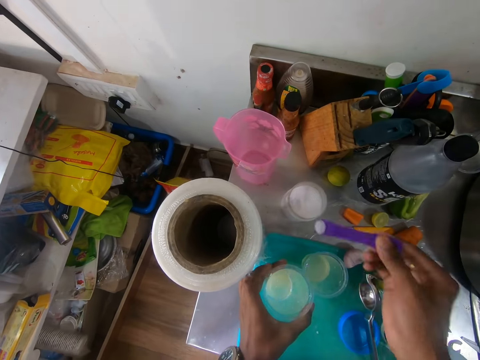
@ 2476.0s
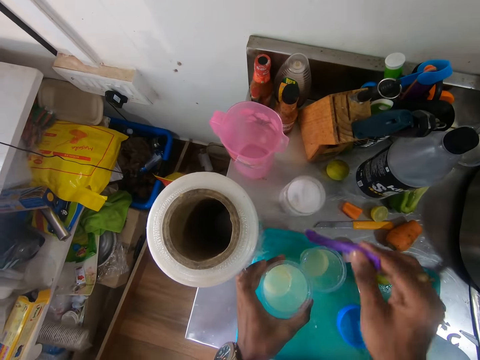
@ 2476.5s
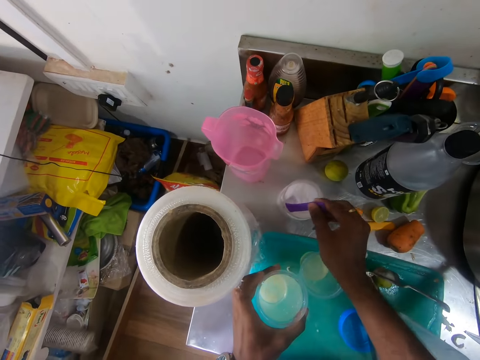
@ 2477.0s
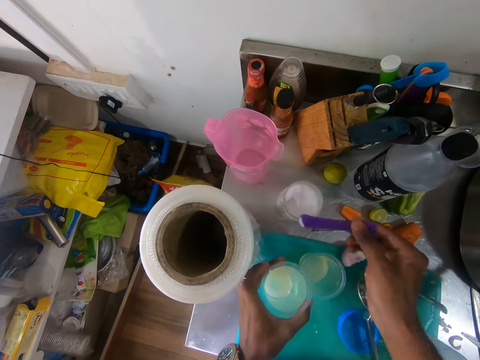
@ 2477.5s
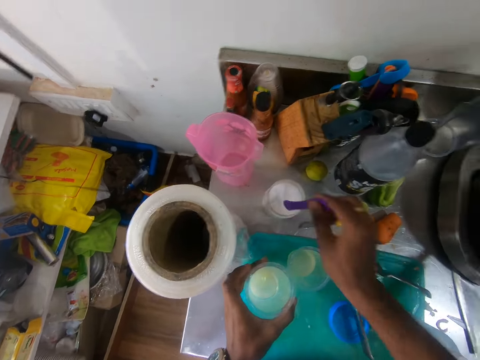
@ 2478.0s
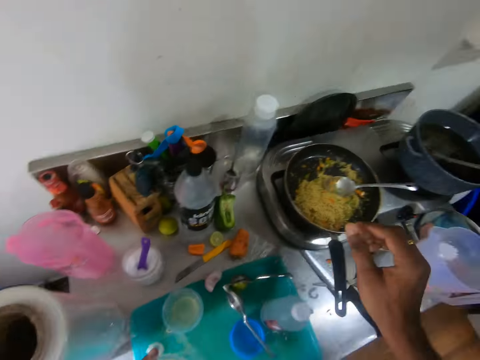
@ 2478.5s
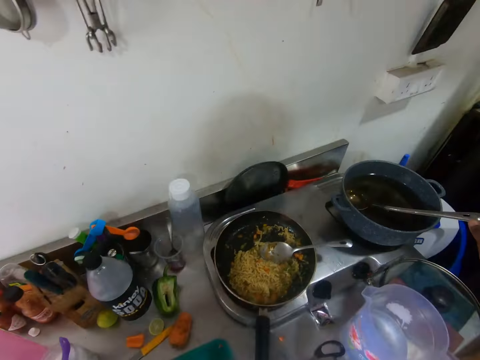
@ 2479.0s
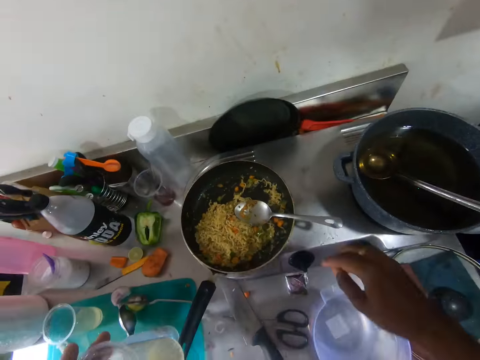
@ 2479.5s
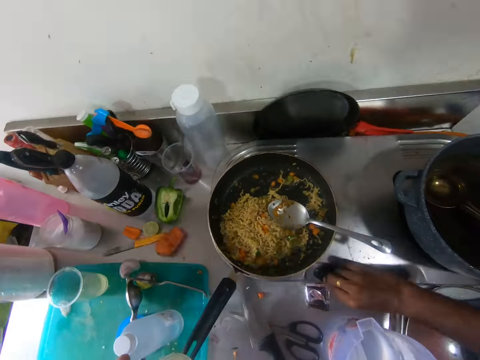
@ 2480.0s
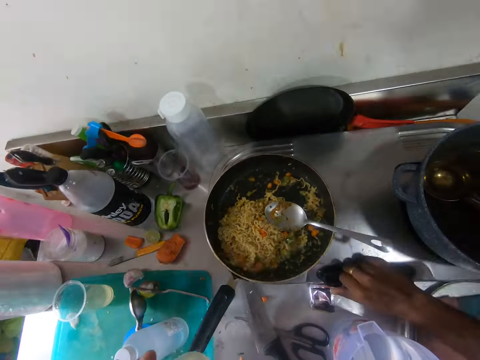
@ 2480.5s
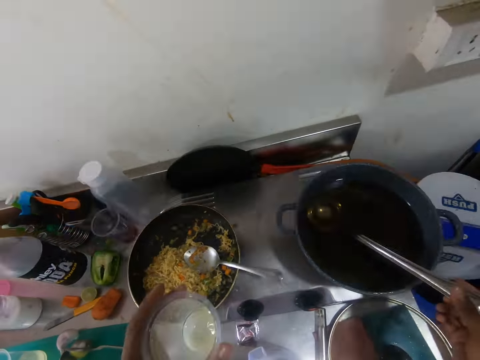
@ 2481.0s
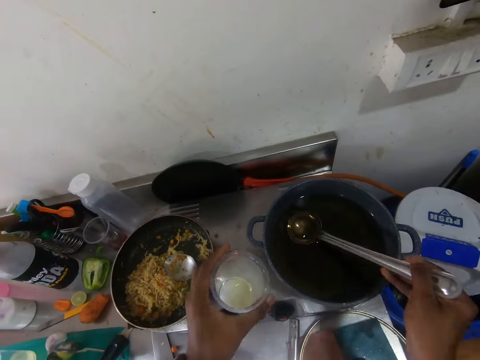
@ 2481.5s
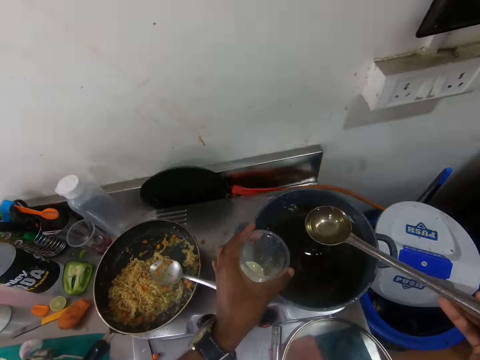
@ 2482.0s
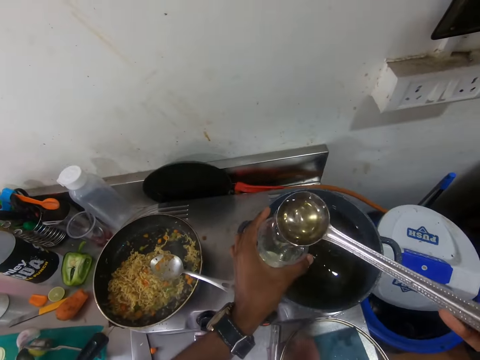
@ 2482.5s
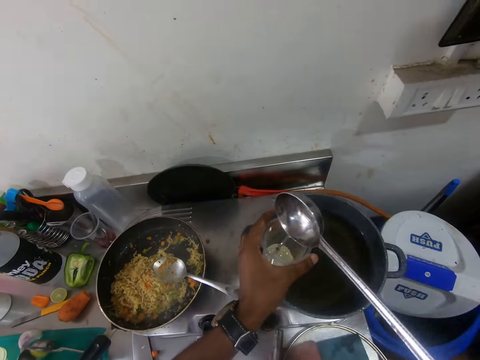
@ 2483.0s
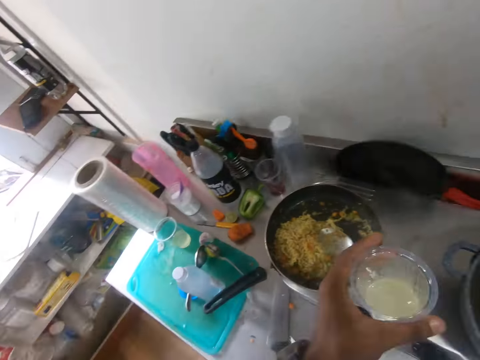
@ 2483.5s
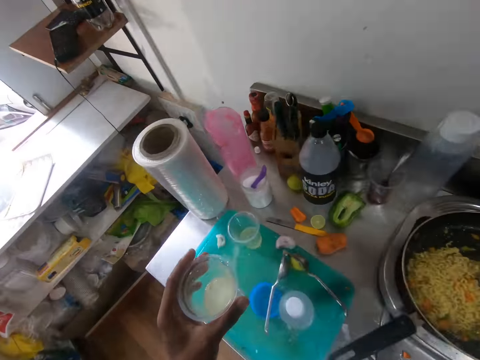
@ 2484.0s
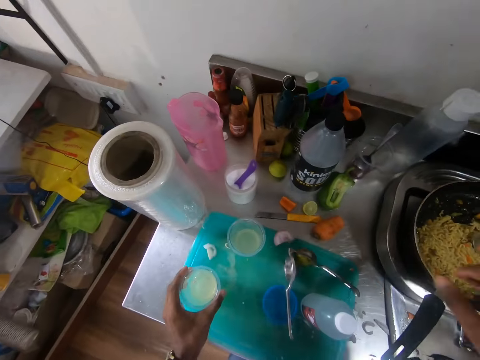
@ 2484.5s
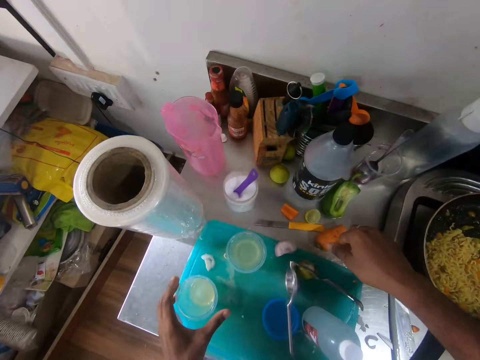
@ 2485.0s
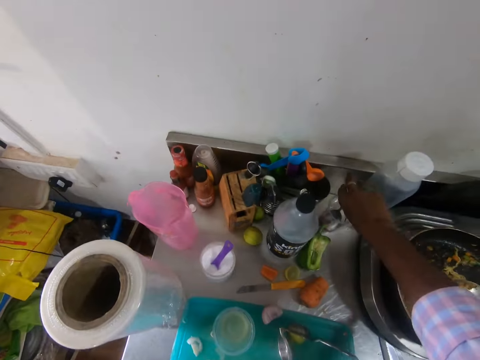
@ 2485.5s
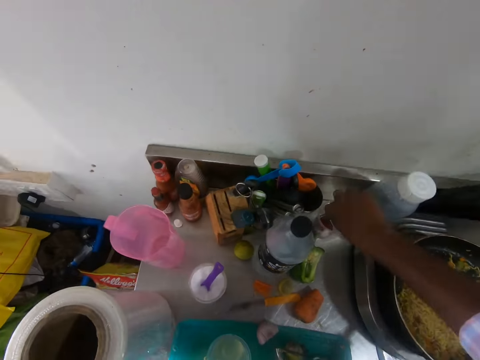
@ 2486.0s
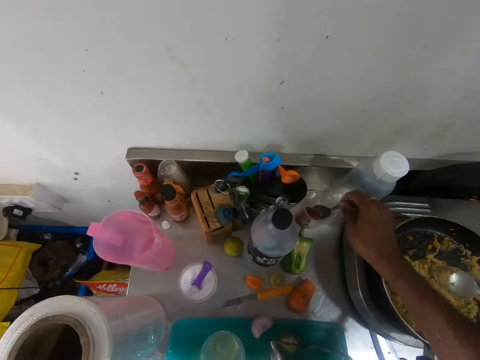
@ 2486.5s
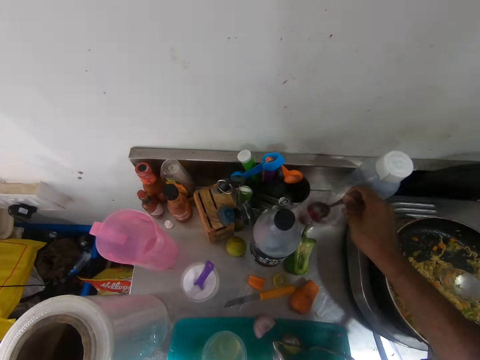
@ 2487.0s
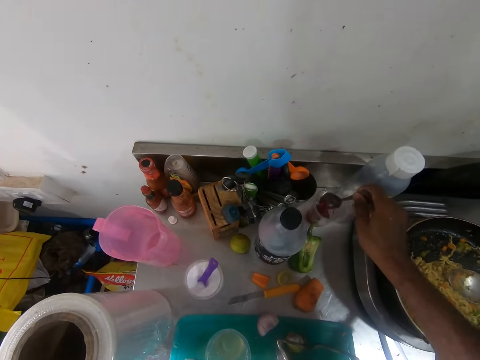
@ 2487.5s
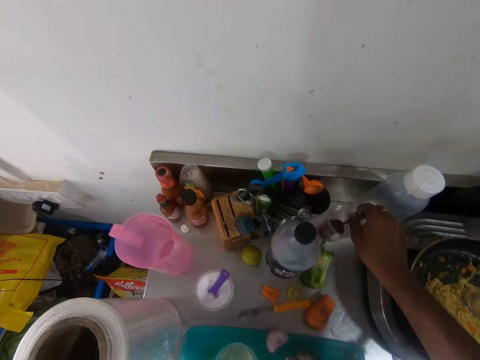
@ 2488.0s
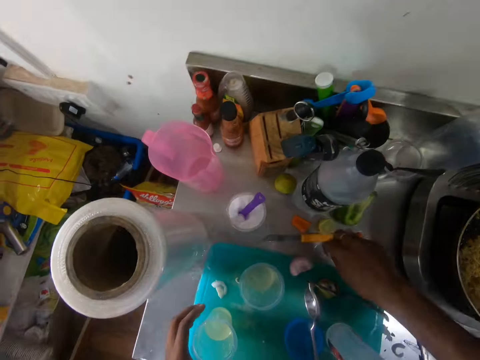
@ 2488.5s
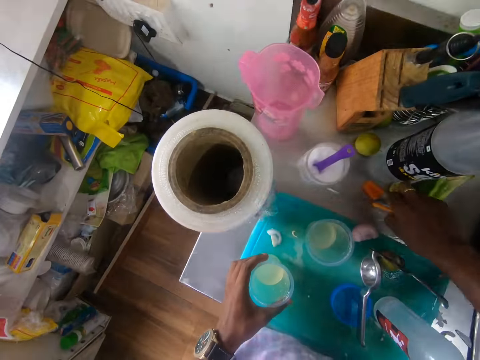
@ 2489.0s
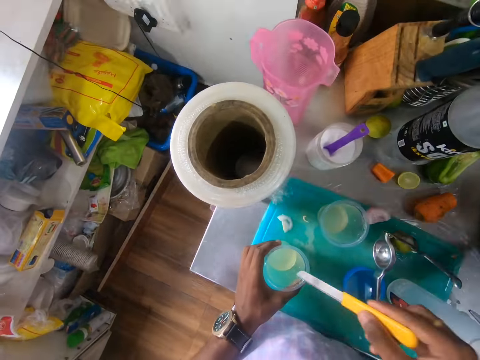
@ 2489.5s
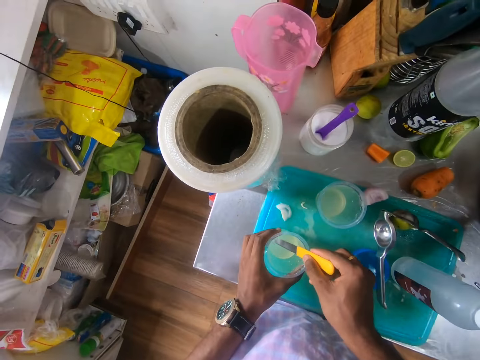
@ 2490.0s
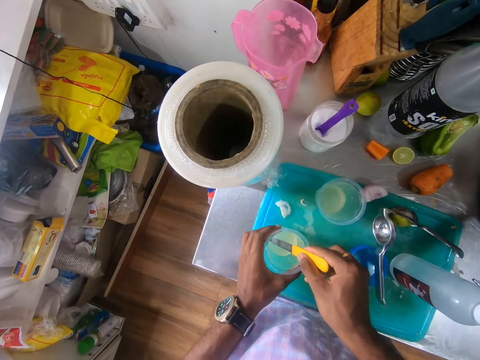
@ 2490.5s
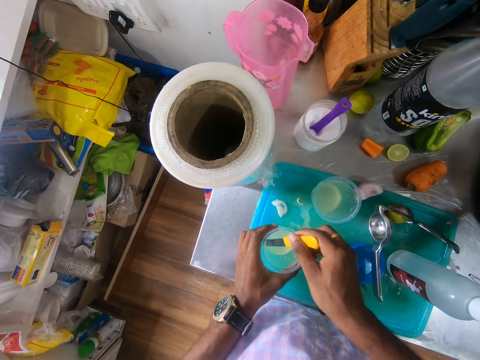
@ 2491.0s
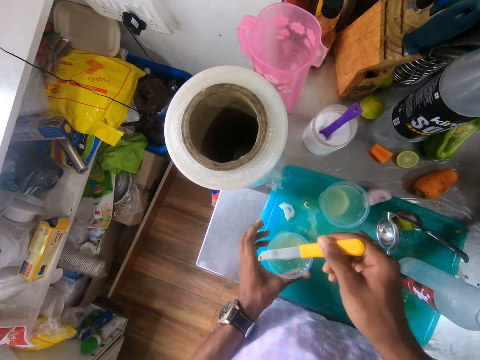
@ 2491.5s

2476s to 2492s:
The camera wearer pours the salt into the cup of lemon juice with the spoon in his right hand. He scoops some salt from the container with the spoon in his right hand. He pours the salt into the cup of lemon juice with the spoon in his right hand. He drops the spoon in the container with his right hand. He turns the control knob of the cooker with his right hand. He takes oil from a pot with a cooking spoon in his right hand. He pours the oil into the cup with the cooking spoon in his right hand. He drops the cup on the chopping board with his left hand. He picks up the spoon from the container with his right hand. He hits the spoon in his right hand on the container. He drops the spoon in the container with his right hand. He picks up the knife from the slab with his right hand. He inserts the knife in the lemon juice. He picks out a seed from the cup with the knife in his right hand.

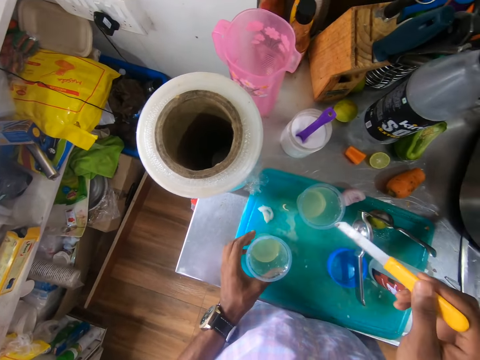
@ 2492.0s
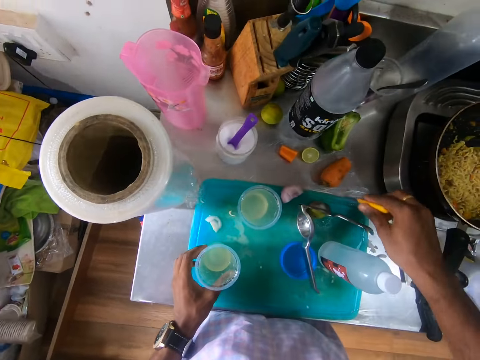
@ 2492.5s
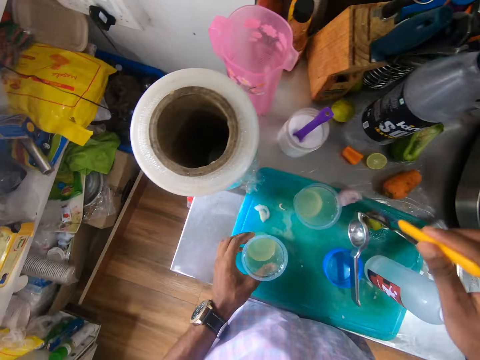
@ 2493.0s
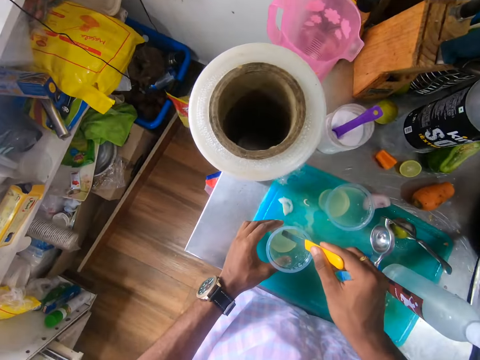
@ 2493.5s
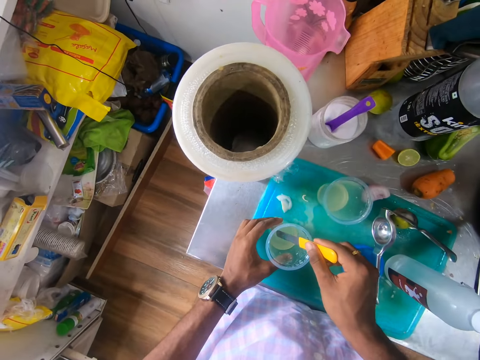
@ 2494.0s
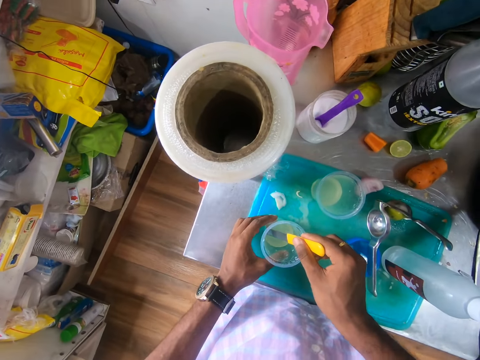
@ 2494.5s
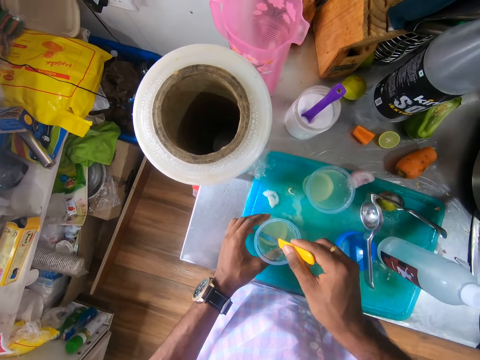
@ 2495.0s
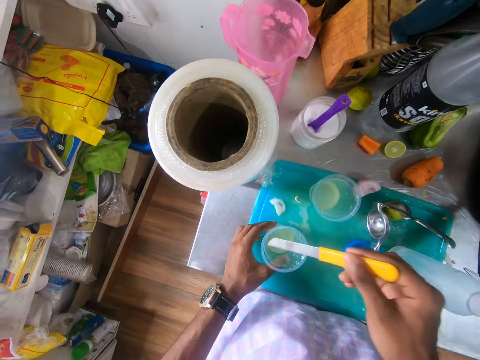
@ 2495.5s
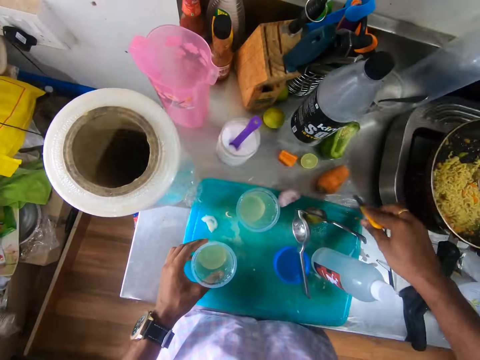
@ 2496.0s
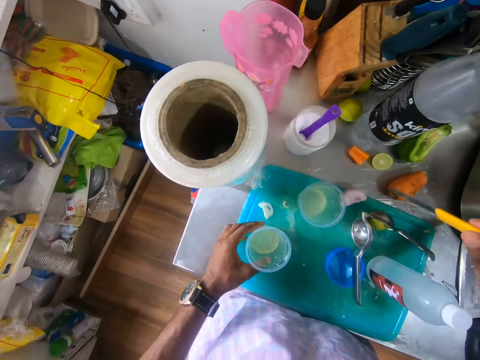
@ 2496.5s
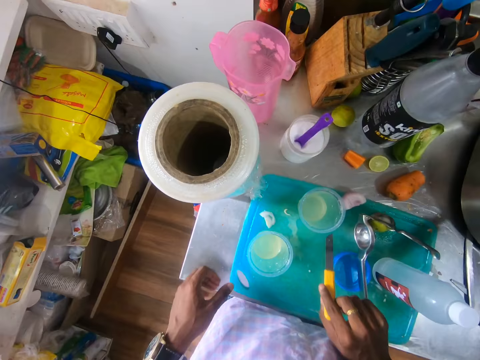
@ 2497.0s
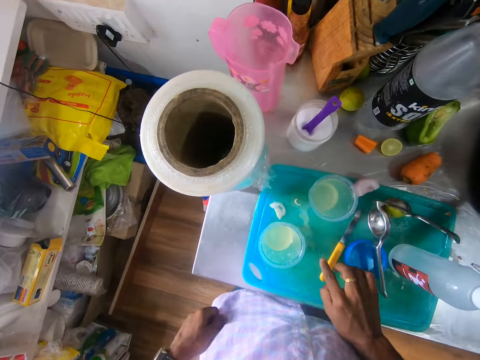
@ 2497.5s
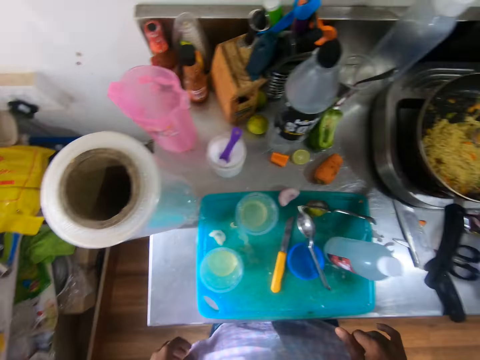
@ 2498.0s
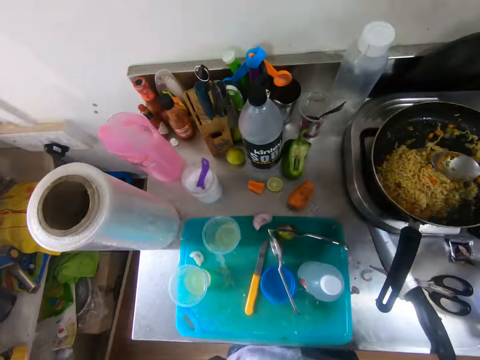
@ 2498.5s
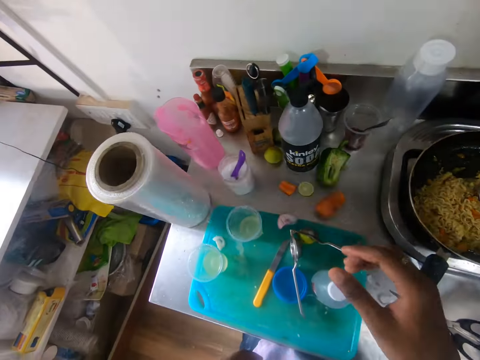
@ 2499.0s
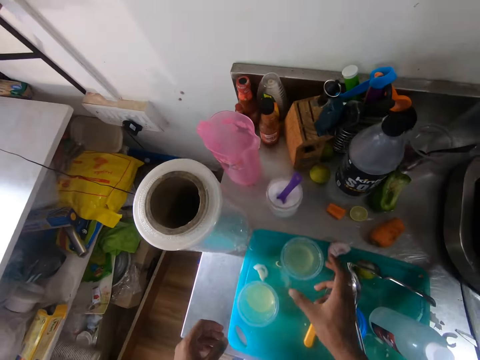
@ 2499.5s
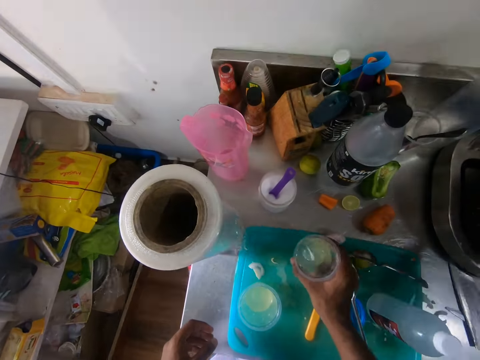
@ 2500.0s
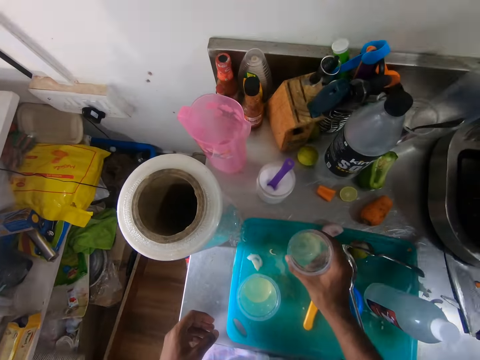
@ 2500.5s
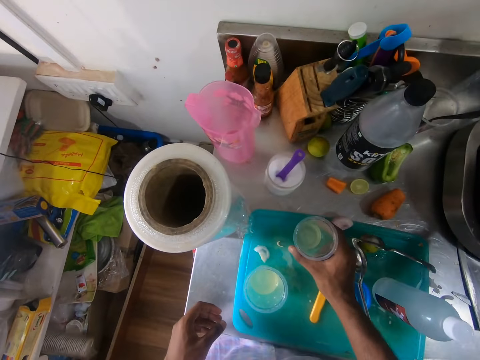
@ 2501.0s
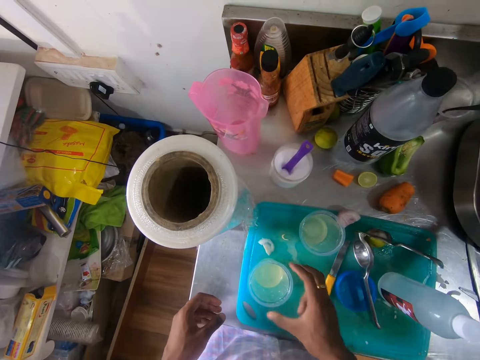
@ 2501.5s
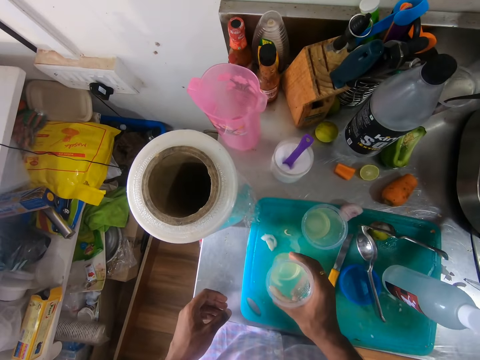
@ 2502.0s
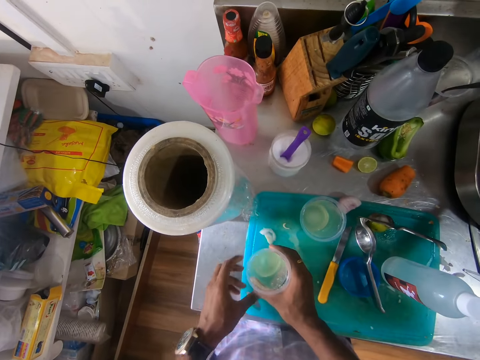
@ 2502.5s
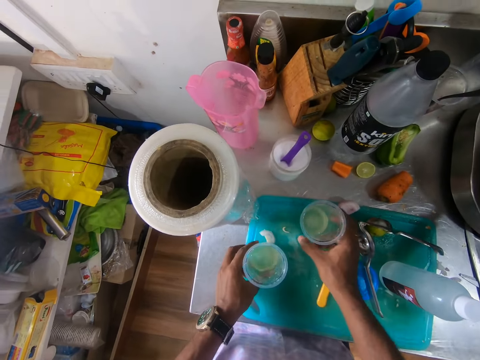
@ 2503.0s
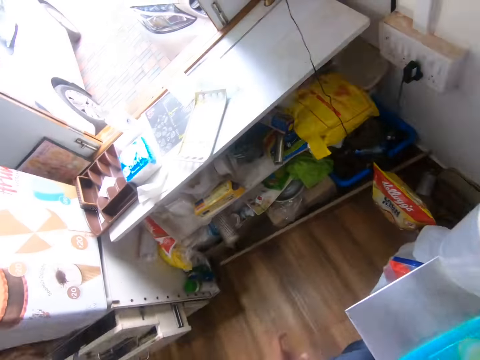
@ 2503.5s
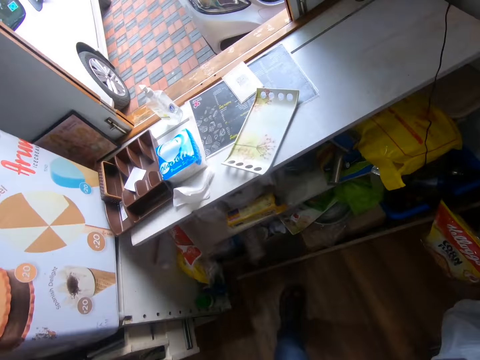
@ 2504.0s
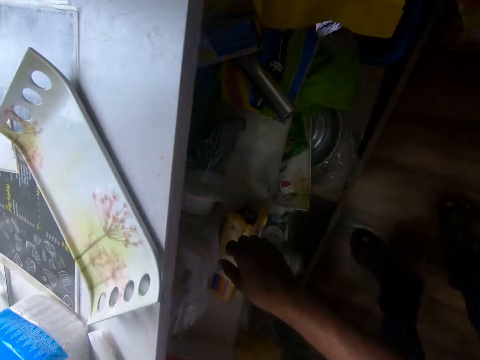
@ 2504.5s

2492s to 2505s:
The camera wearer drops the seed on the slab with the knife in his right hand. He picks out a seed from the cup with the knife in his right hand. He inserts the knife in the lemon juice. He drops the seed on the slab with the knife in his right hand. He places the knife on the chopping board with his right hand. He picks up a cup of lemon juice from the chopping board with his right hand. He shakes the cup of lemon juice in his right hand. He drops the cup of lemon juice on the chopping board with his right hand. He picks up the cup of lemon juice from the chopping board with his right hand. He shakes the cup of lemon juice in his right hand. He looks around the cafe. He drops the cup of lemon juice on the chopping board with his right hand. He moves the cup of lemon juice on the chopping board with his left hand. He touches the cup of lemon juice on the chopping board with his left hand. He touches a nylon bag in a shelf with his left hand.
